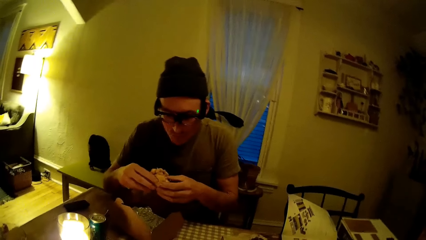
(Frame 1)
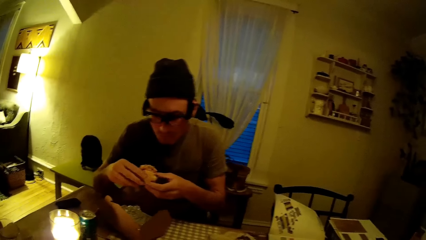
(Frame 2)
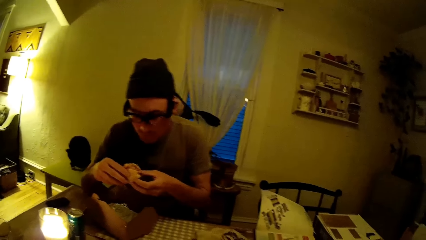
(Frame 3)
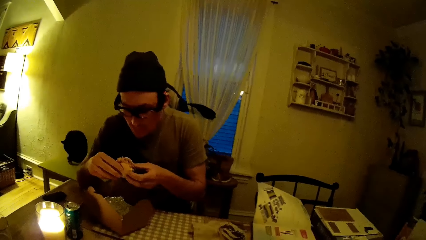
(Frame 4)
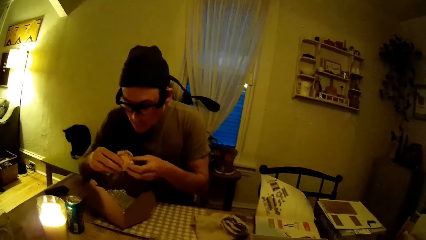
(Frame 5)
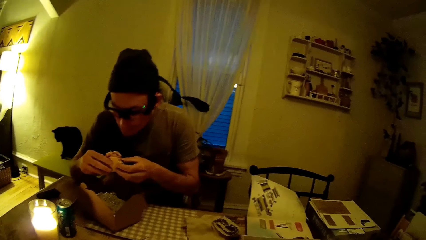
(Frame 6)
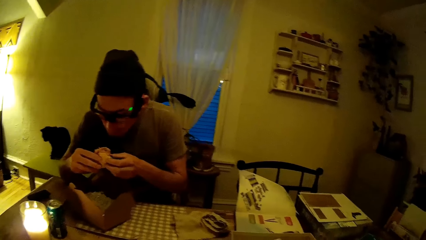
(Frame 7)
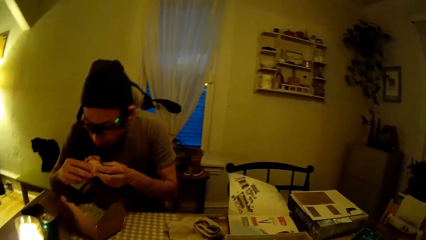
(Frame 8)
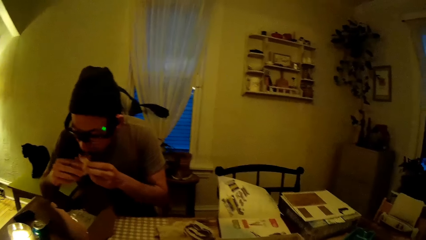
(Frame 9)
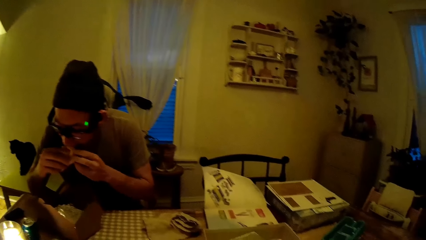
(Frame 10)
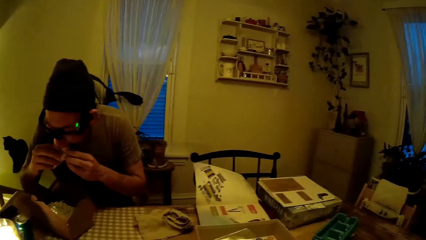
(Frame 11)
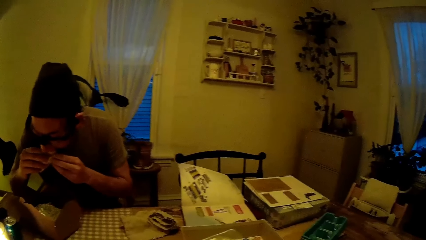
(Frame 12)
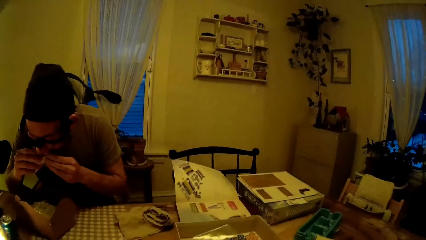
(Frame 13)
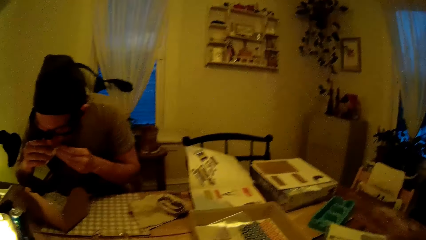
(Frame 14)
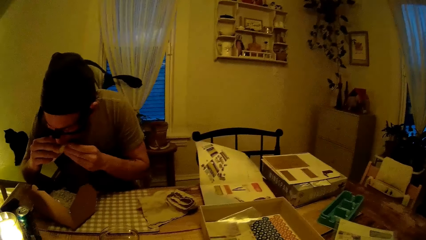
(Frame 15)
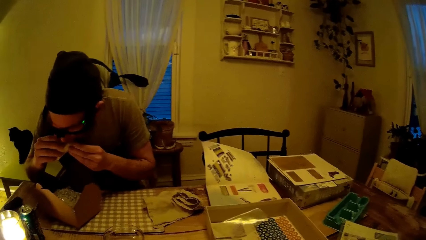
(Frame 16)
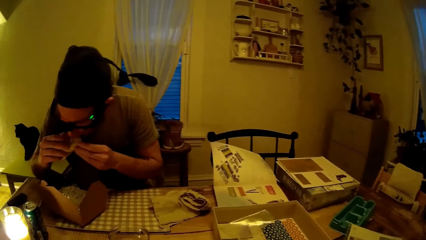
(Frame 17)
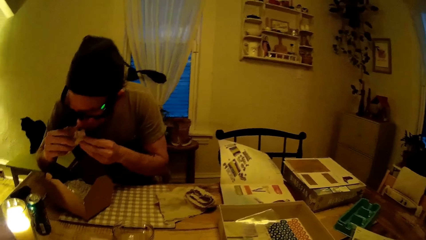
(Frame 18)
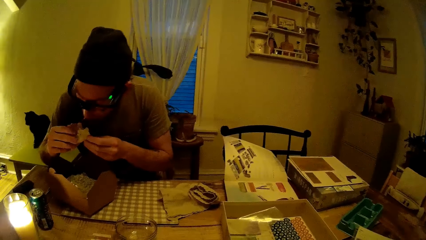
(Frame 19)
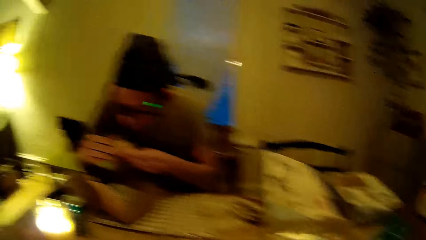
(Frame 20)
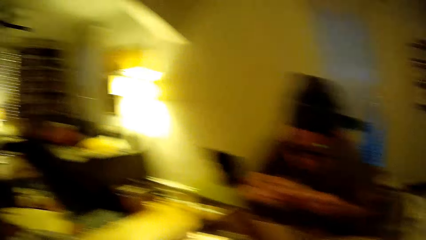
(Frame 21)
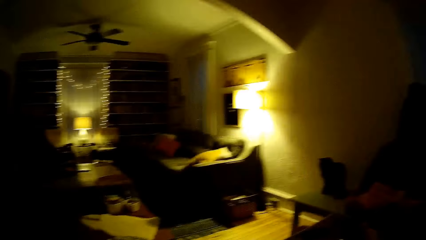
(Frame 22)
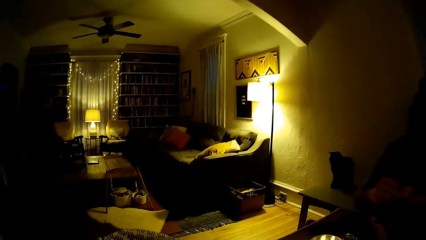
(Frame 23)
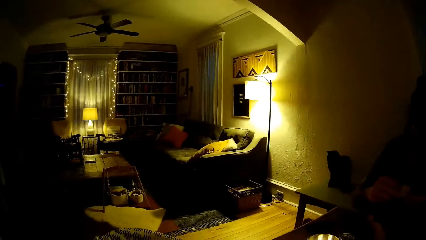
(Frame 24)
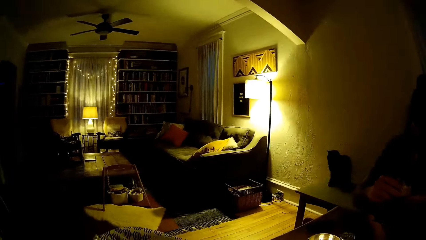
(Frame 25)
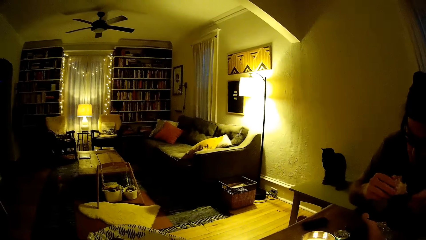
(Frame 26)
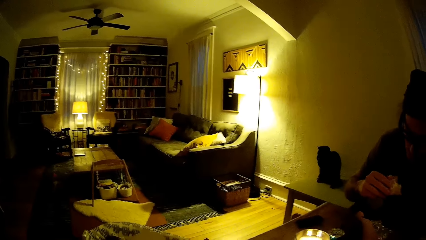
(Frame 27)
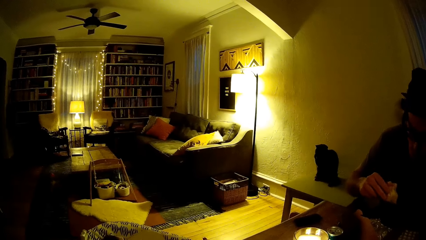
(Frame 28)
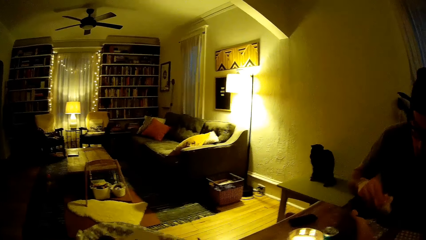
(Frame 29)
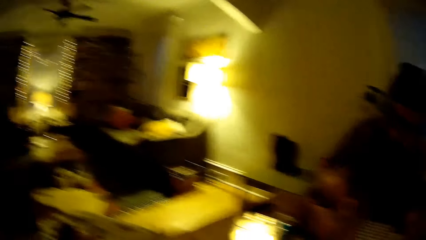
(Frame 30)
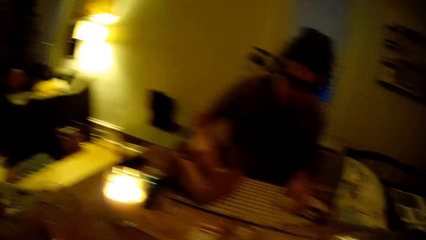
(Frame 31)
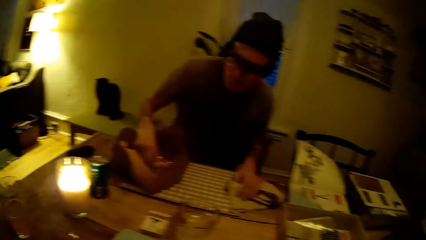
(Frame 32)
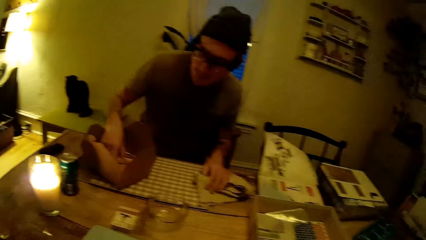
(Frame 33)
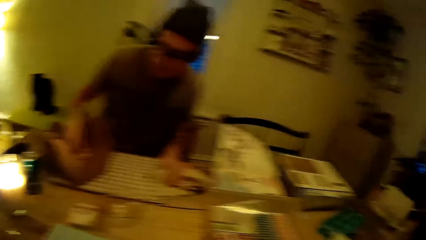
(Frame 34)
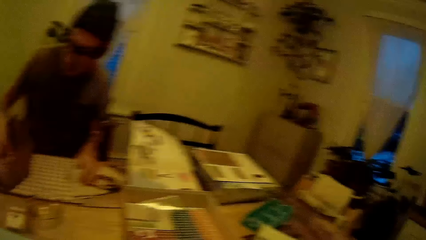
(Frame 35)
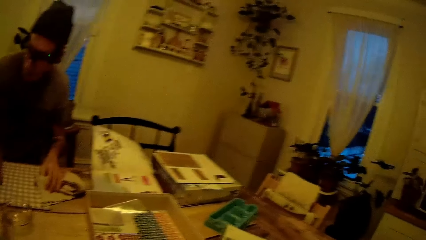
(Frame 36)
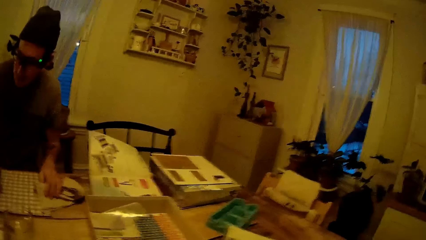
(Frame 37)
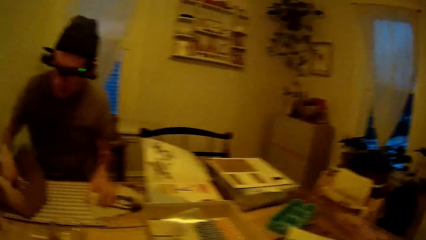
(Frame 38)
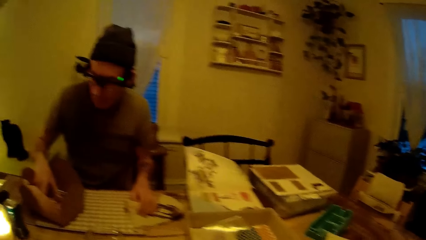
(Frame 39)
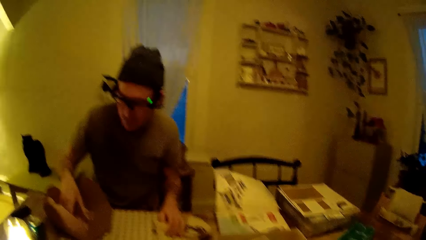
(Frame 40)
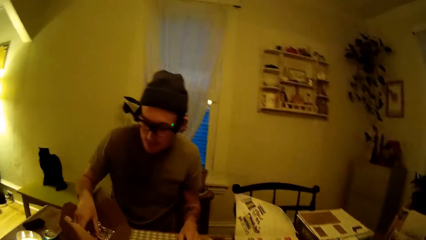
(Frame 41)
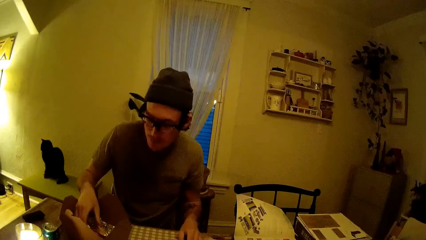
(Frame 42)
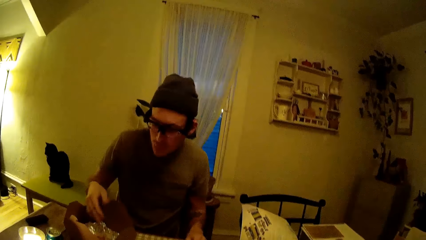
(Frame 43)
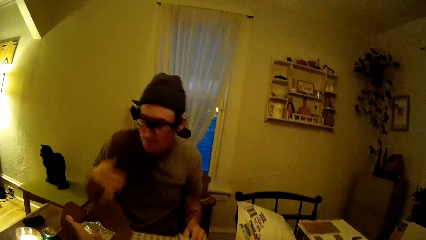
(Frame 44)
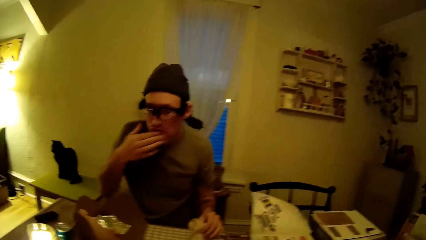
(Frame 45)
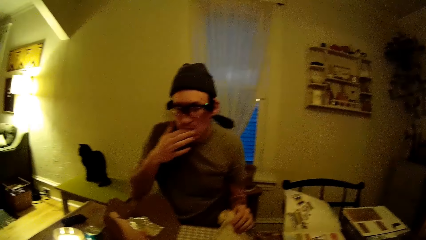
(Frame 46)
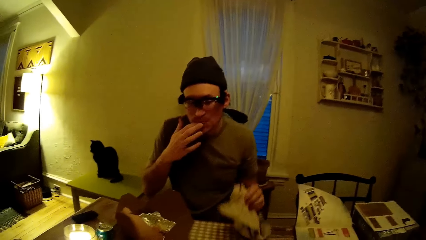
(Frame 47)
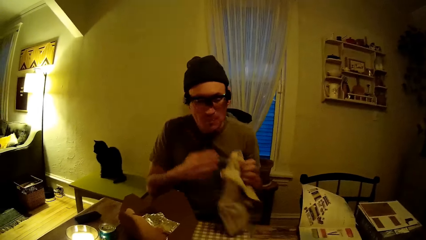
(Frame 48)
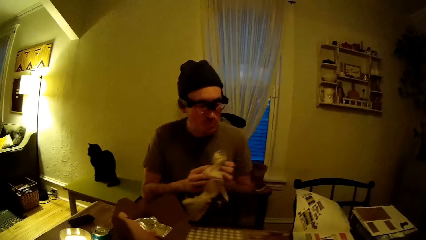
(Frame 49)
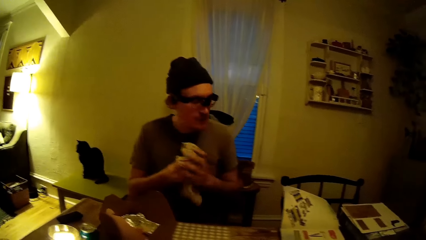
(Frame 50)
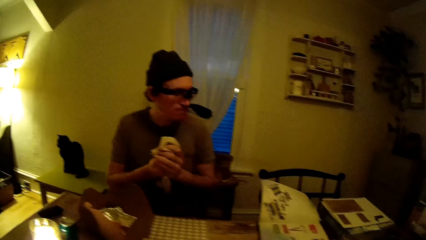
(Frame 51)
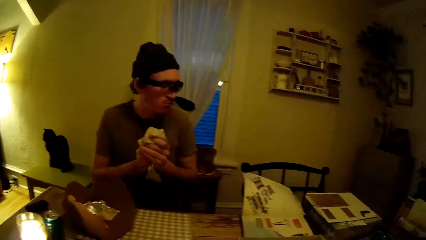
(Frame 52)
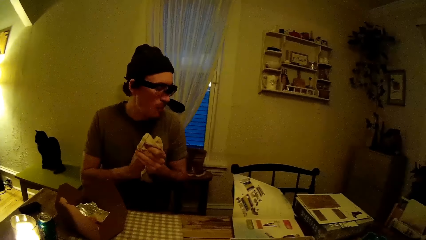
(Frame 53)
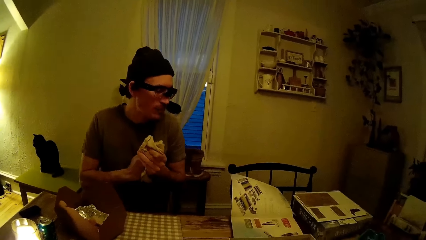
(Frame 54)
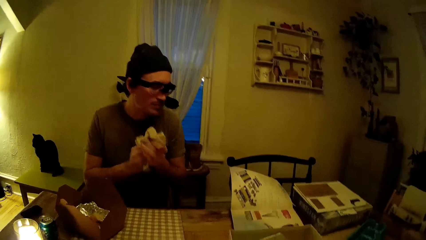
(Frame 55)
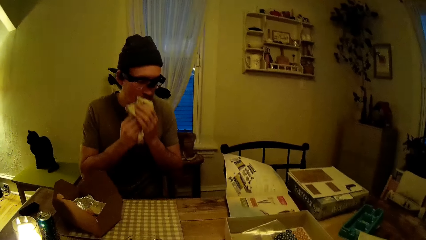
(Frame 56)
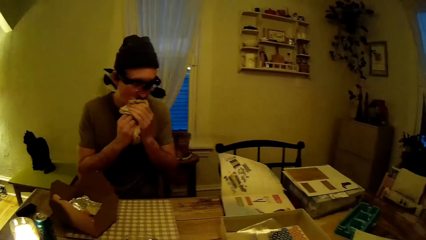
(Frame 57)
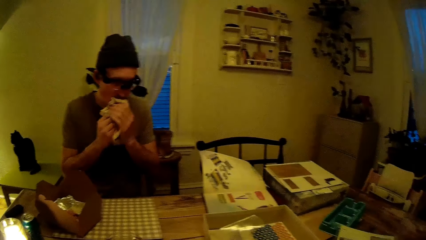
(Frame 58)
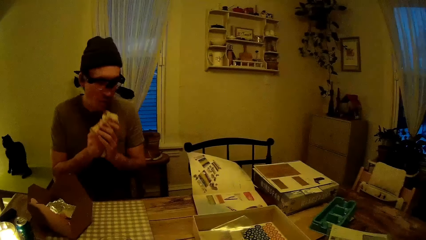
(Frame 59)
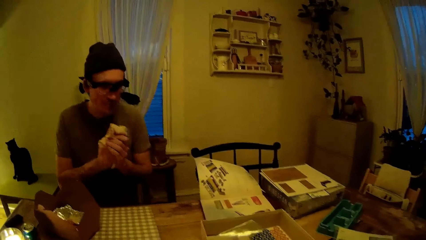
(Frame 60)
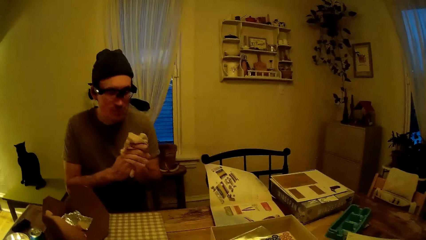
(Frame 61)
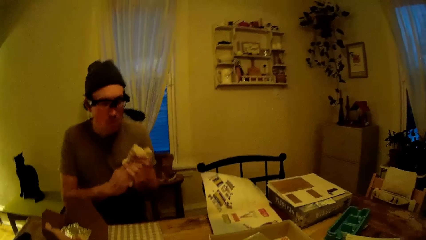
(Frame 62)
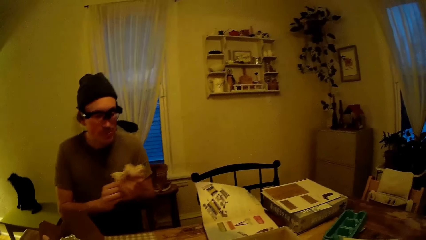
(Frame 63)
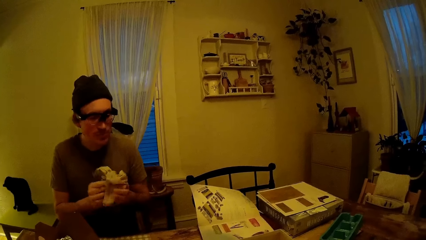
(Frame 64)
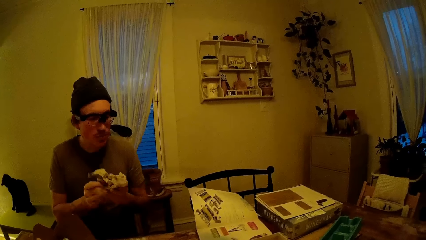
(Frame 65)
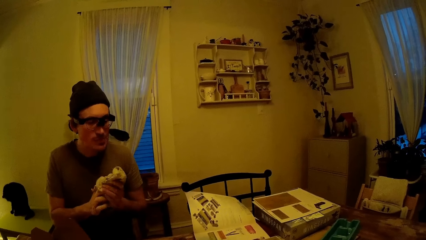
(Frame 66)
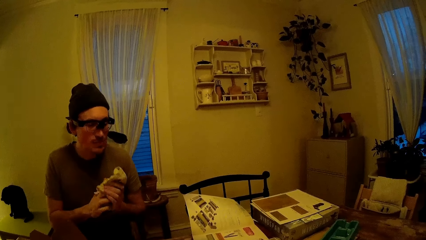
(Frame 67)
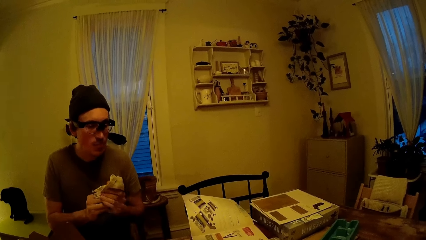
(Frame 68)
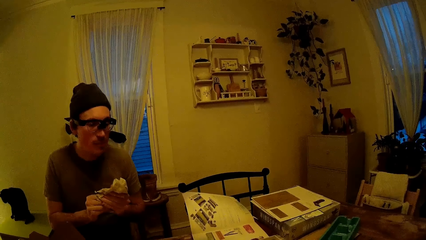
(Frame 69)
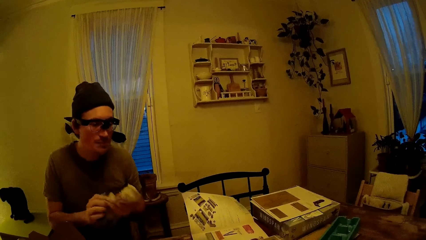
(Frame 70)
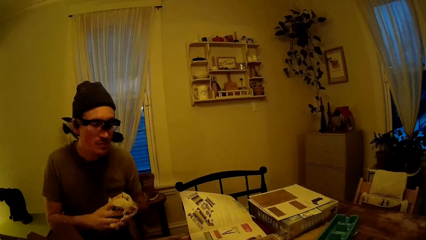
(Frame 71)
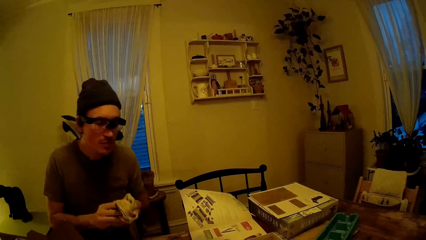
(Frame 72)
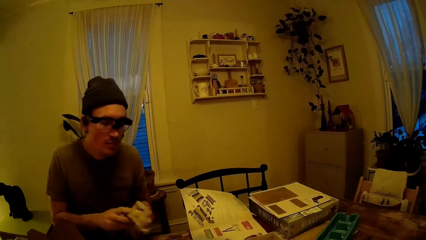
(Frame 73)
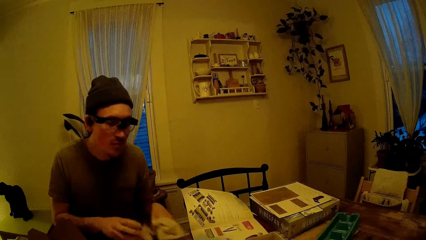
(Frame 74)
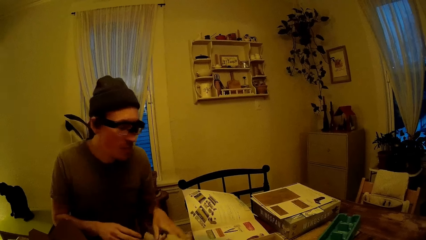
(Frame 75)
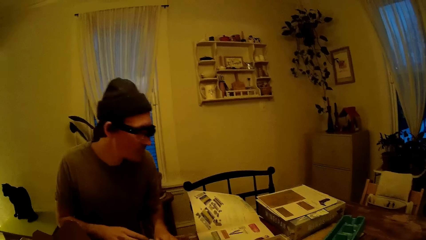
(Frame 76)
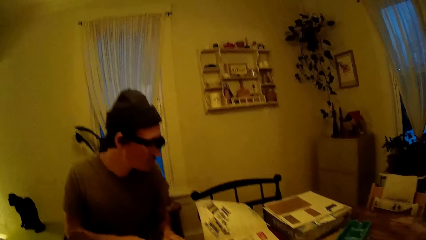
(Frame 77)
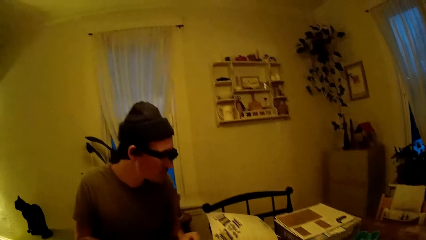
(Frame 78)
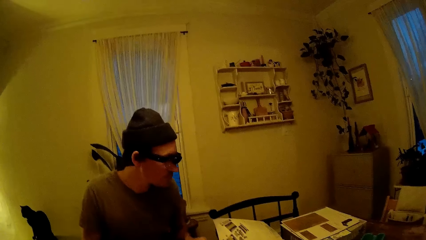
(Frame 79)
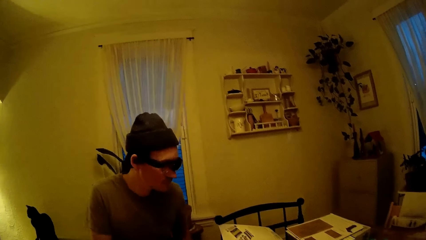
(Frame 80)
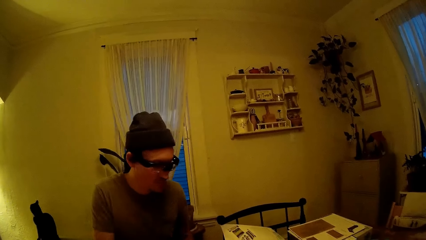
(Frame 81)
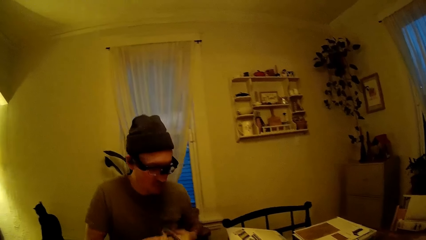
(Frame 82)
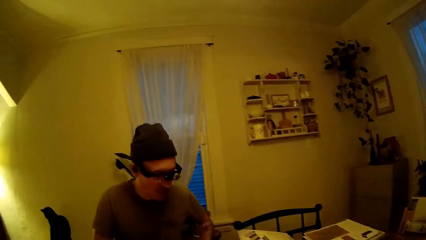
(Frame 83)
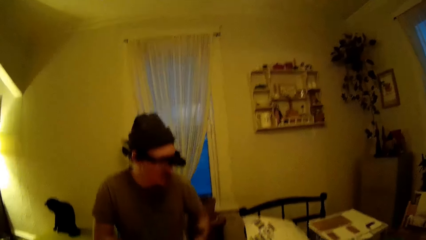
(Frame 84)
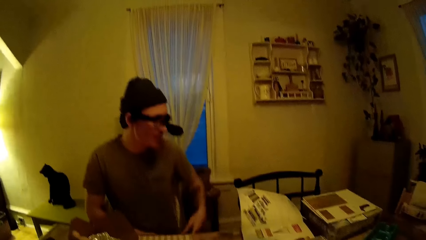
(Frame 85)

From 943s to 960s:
The camera wearer watches the man eat a cake. The man eats the cake. The camera wearer looks around. The man wipes hands with a cloth and puts the piece of cloth on a table.
